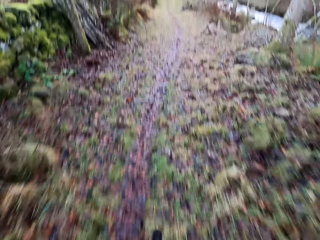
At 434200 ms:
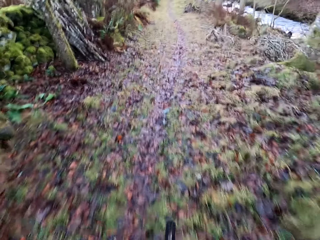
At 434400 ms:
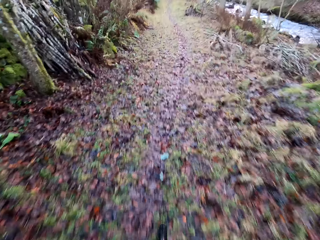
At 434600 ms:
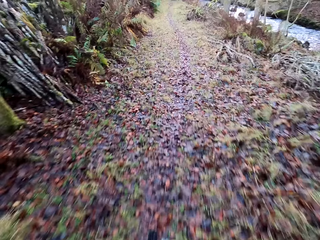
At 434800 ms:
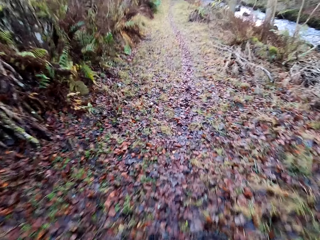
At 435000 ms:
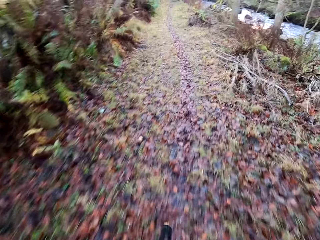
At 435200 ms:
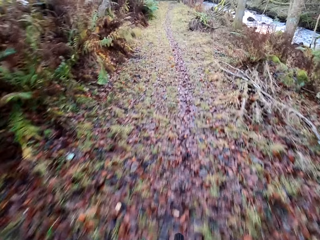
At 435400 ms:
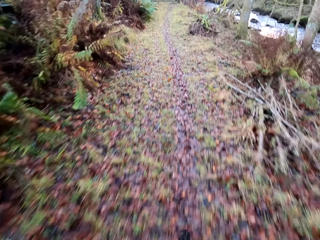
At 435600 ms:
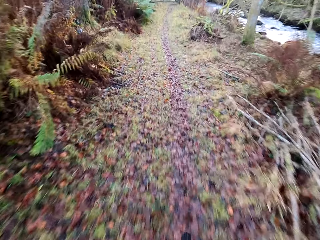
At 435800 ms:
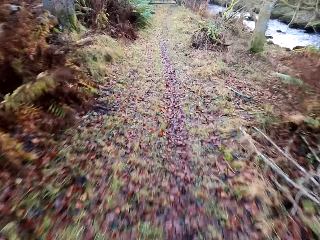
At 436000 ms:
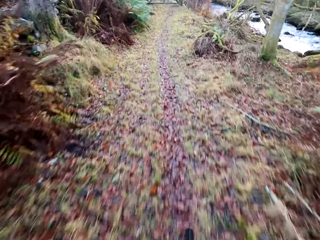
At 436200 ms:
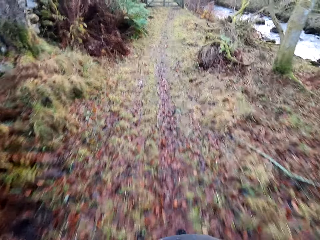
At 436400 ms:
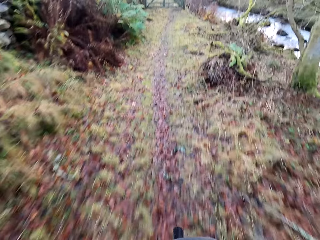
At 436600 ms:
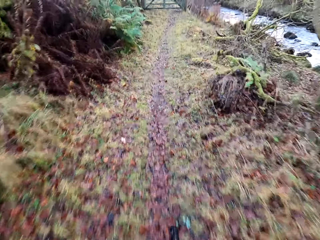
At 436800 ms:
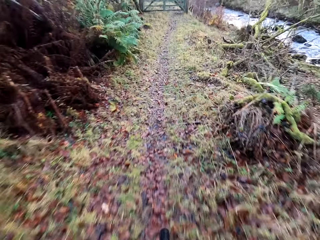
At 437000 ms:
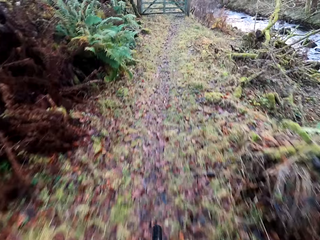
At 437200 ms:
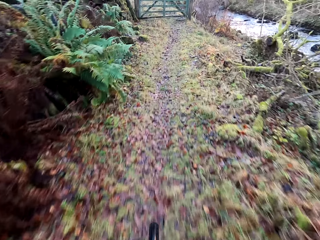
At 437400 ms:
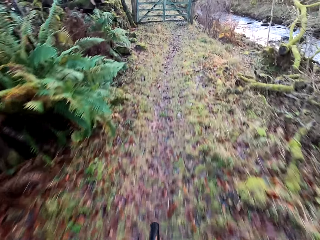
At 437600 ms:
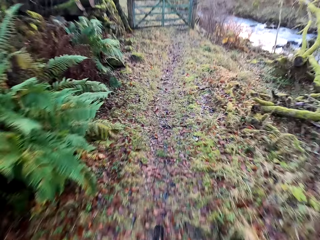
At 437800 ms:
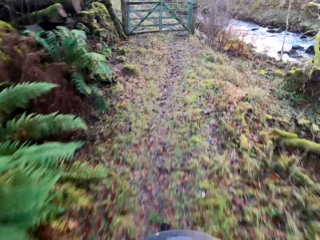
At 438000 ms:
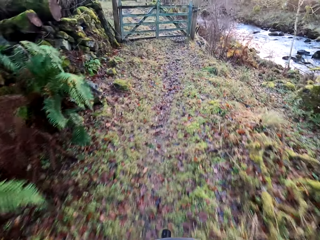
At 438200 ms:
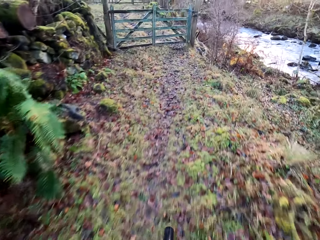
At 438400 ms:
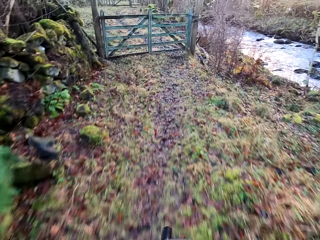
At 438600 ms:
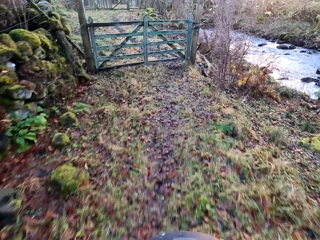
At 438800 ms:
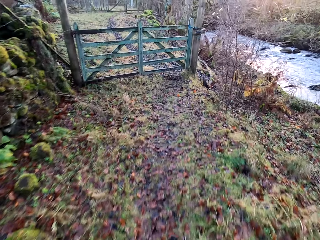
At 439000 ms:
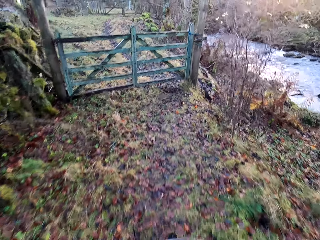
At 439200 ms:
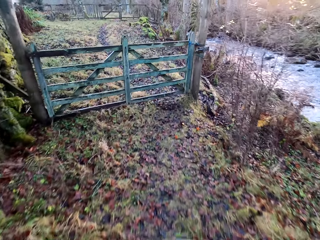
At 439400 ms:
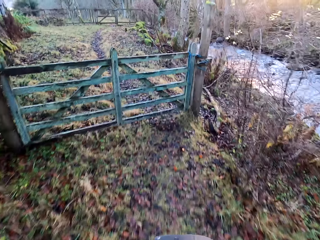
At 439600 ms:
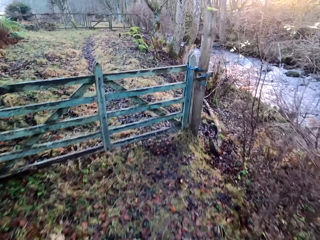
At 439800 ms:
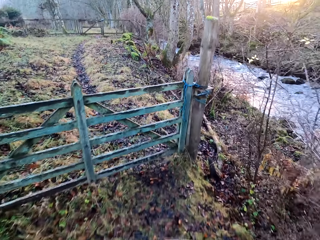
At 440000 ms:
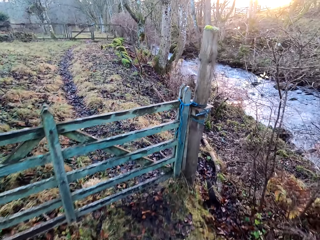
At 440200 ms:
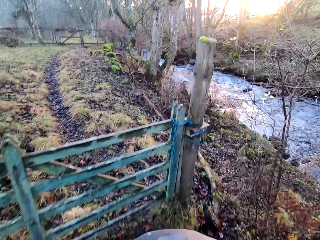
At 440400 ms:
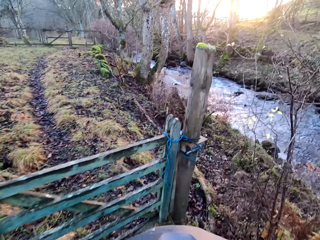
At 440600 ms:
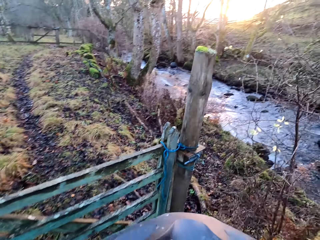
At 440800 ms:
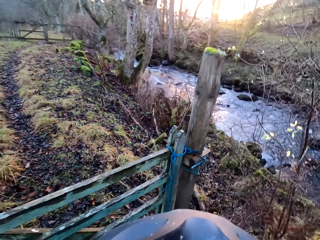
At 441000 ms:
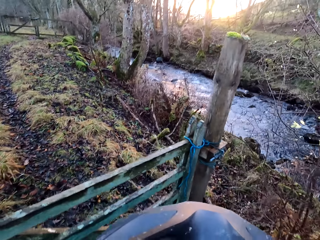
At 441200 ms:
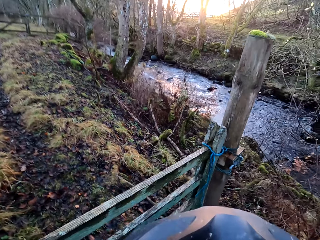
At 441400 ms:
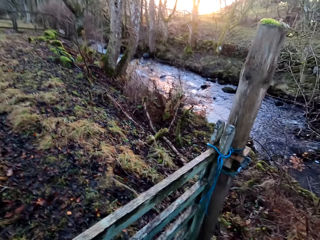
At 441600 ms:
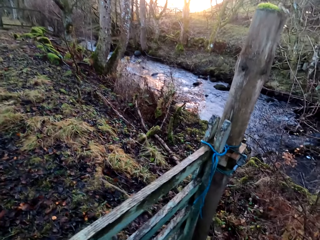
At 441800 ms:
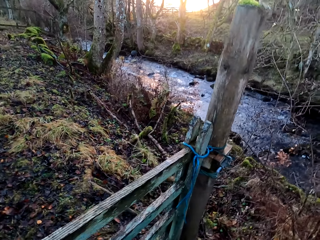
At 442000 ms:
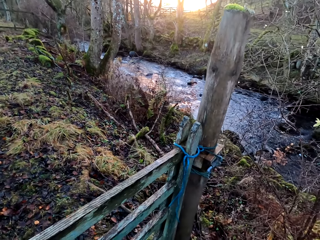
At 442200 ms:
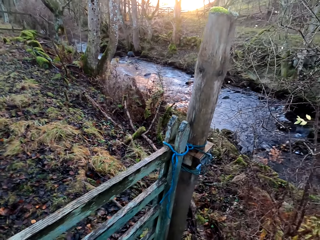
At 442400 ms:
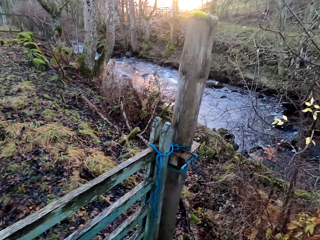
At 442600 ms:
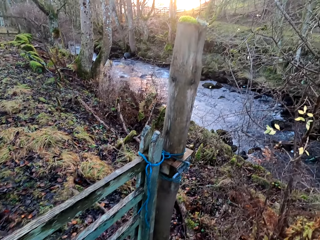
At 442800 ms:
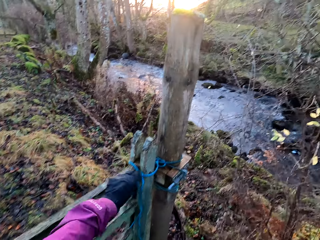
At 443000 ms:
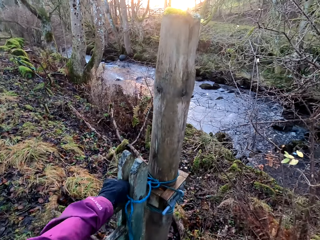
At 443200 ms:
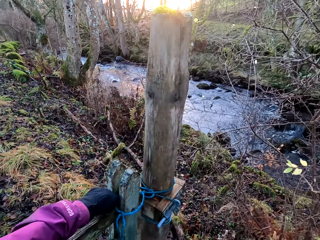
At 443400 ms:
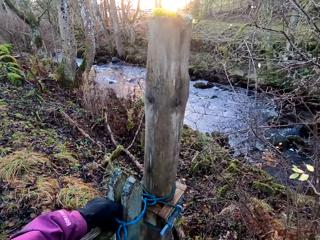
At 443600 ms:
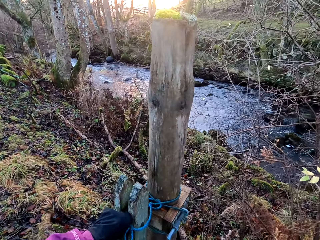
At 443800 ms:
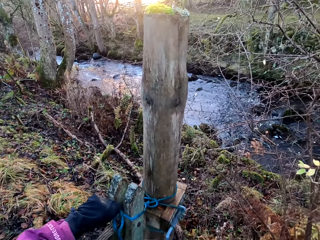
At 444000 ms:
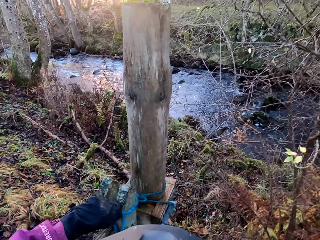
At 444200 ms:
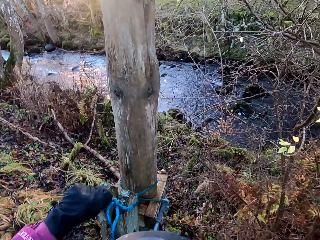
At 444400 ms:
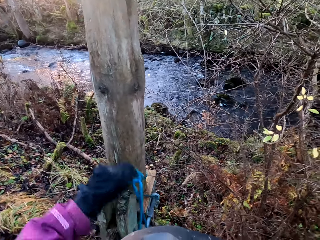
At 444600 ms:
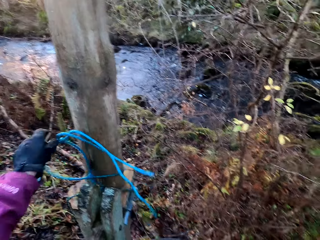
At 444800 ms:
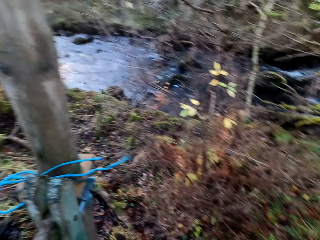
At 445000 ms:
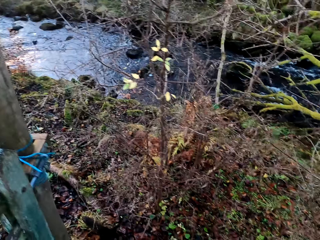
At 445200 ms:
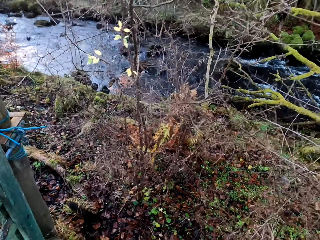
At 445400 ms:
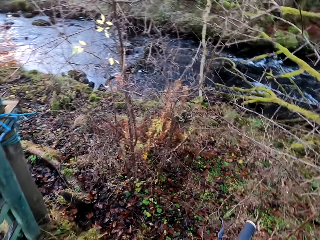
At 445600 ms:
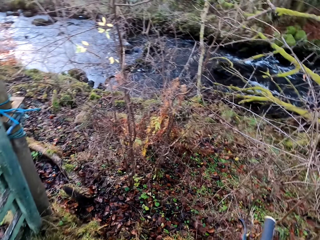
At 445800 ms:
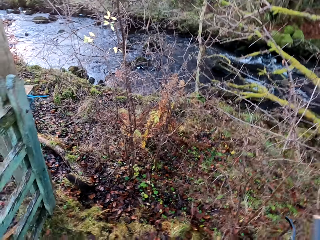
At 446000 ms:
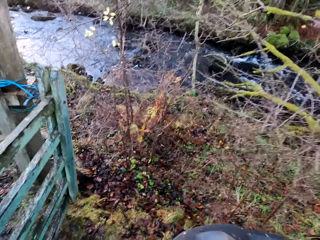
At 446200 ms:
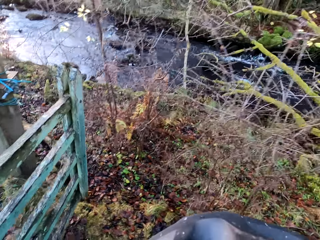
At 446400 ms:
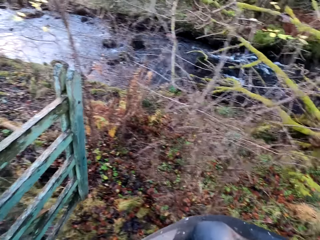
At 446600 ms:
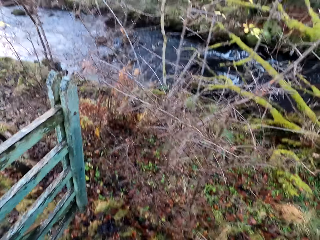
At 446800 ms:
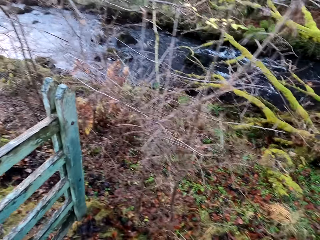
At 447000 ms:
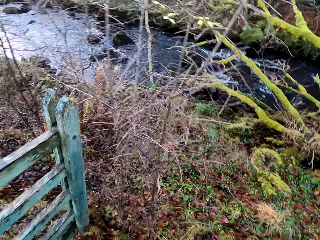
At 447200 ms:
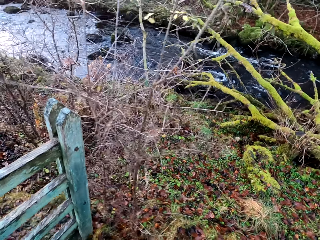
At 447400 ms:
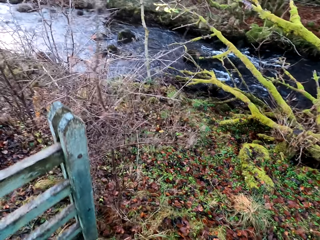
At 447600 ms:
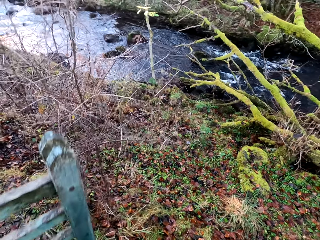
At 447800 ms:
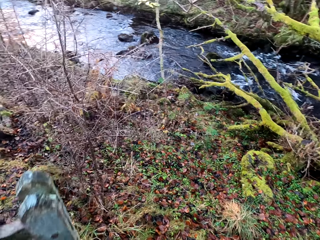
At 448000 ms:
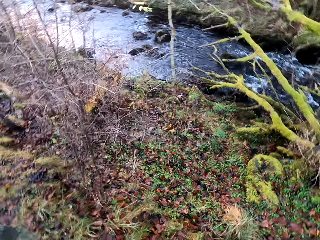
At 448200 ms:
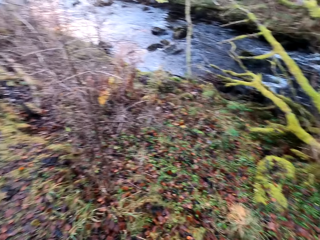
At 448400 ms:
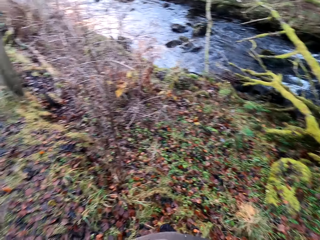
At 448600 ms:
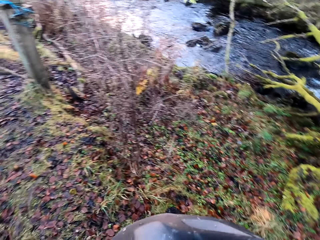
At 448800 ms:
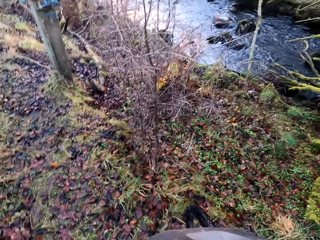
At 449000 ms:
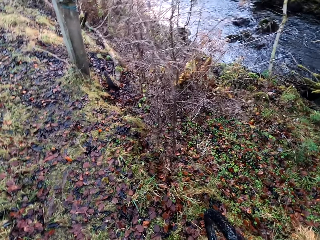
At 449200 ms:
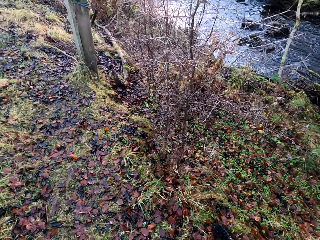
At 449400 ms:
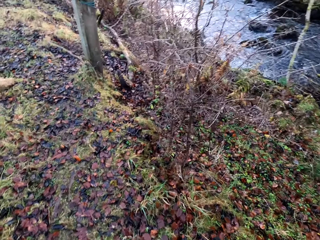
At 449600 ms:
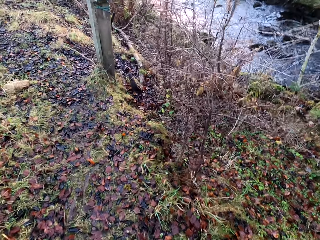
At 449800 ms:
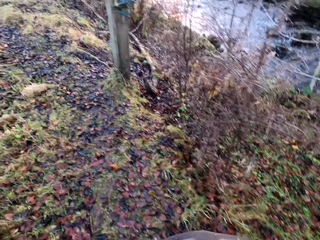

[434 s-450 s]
The camera wearer stops the bicycle and opens the gate.

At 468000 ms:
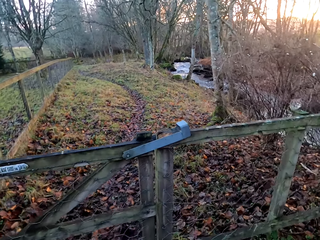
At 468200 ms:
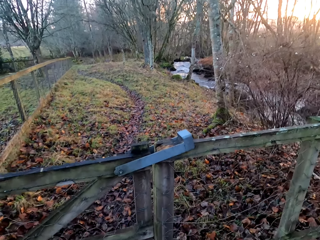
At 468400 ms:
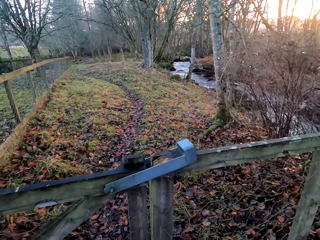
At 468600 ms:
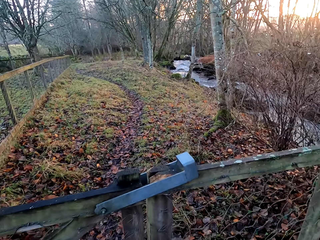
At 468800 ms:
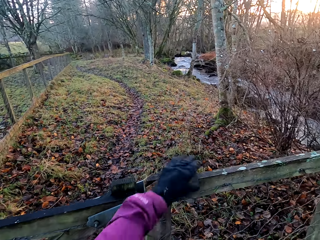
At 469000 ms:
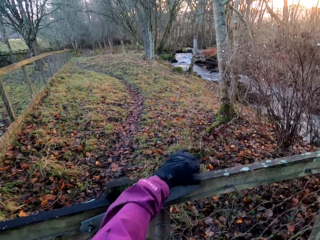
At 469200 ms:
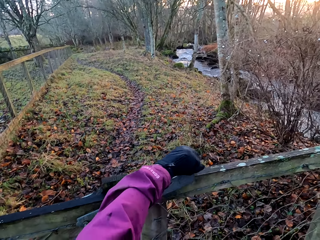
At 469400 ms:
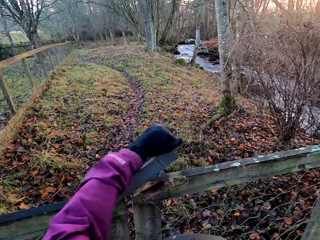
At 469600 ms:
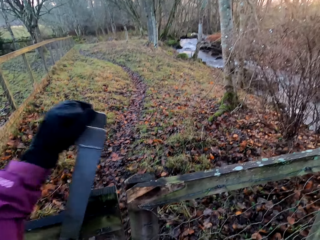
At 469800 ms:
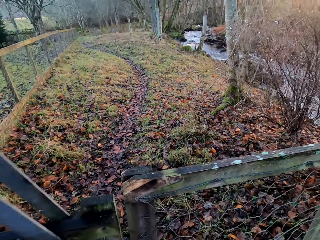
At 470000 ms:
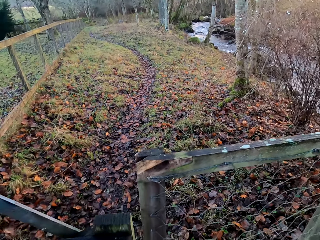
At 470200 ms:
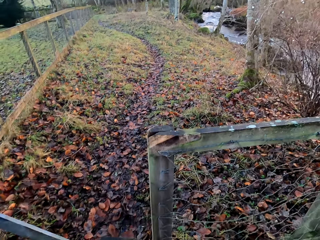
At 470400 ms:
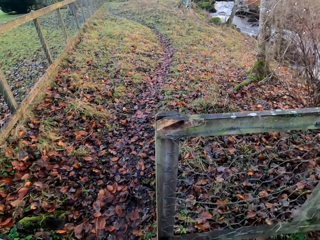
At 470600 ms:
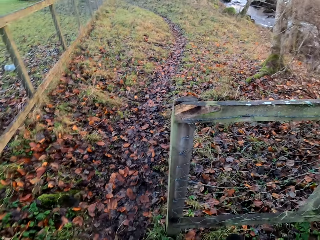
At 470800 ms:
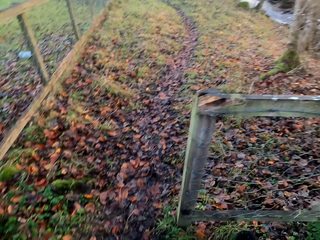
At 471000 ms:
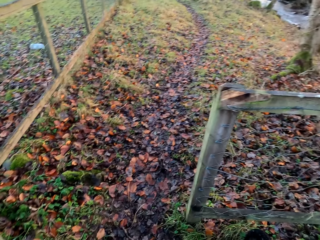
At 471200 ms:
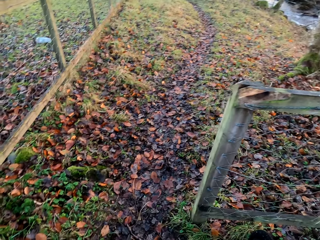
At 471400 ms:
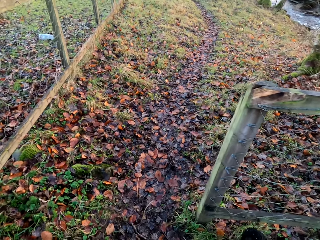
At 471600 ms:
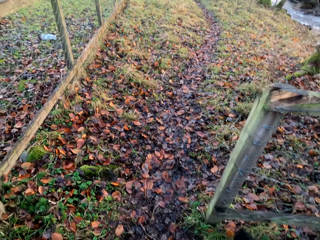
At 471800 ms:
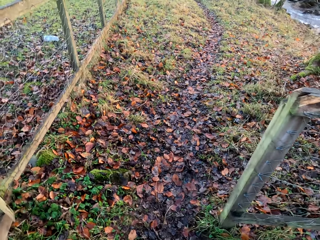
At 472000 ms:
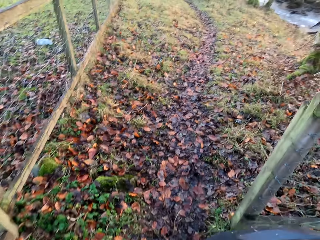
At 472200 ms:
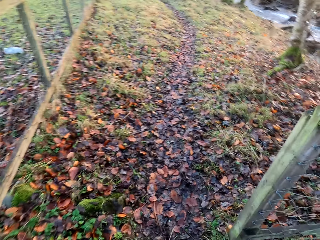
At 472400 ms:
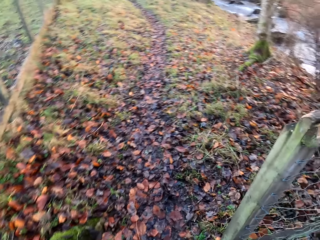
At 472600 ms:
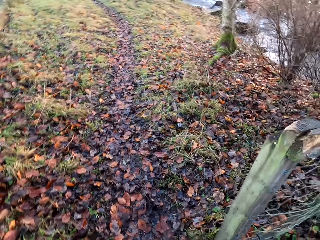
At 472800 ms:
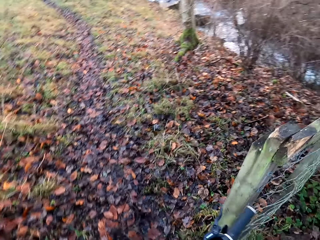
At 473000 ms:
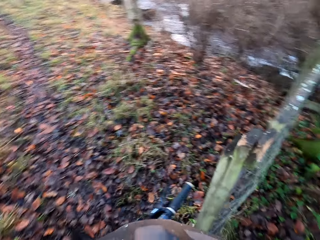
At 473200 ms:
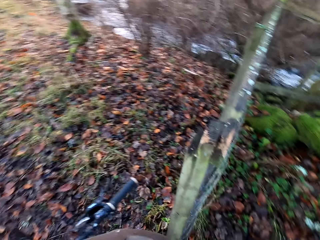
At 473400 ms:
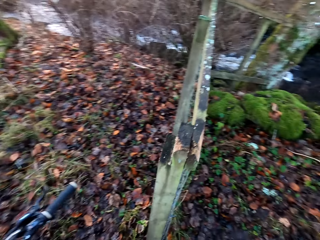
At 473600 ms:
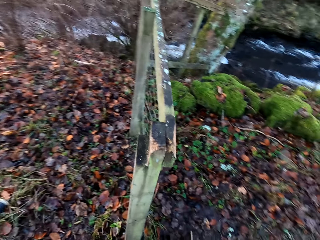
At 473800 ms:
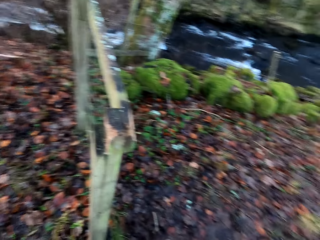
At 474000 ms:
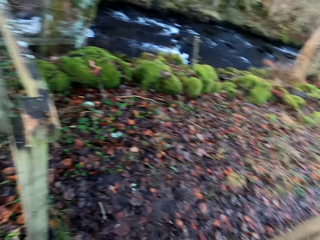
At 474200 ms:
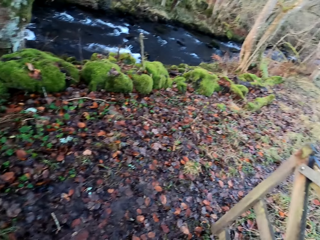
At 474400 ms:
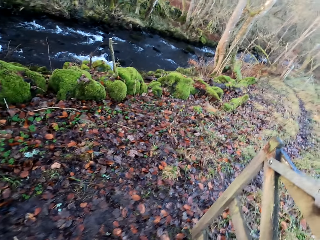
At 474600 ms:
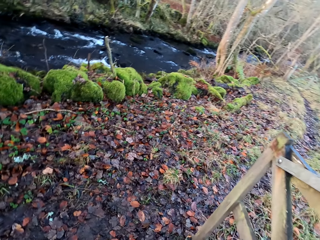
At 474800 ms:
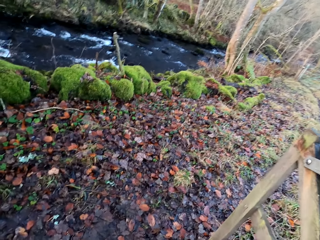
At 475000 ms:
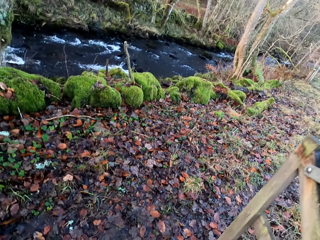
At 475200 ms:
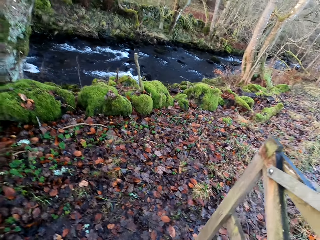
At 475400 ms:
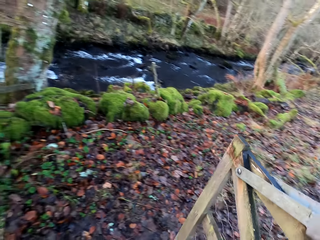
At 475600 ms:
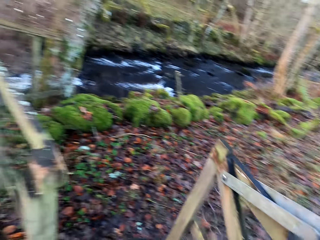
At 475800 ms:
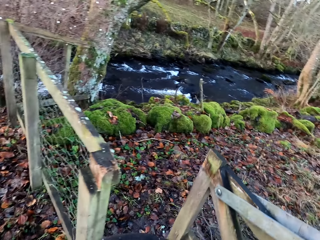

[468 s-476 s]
The camera wearer opens the gate. They push the bicycle into the gate.
